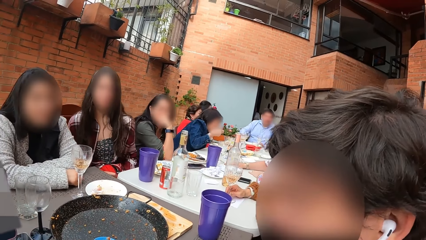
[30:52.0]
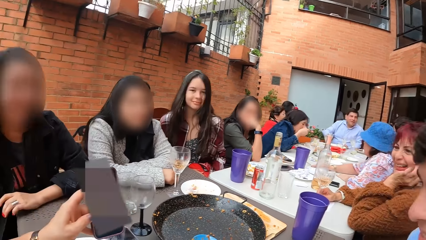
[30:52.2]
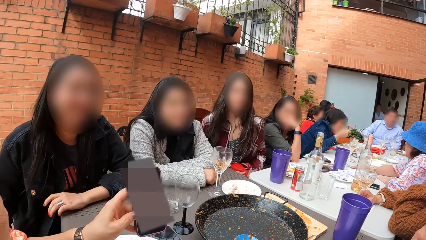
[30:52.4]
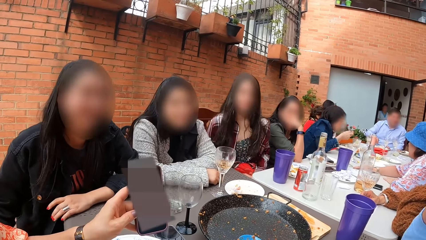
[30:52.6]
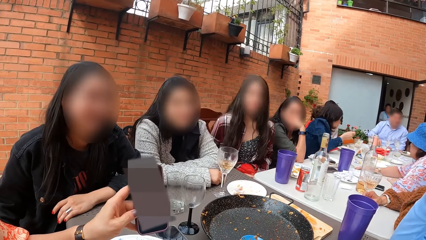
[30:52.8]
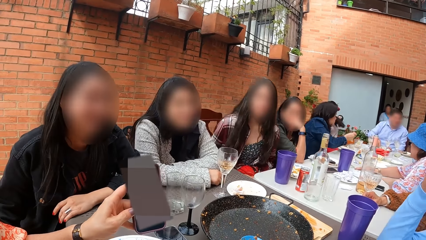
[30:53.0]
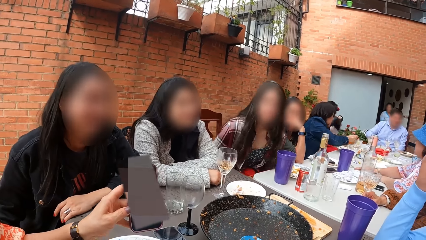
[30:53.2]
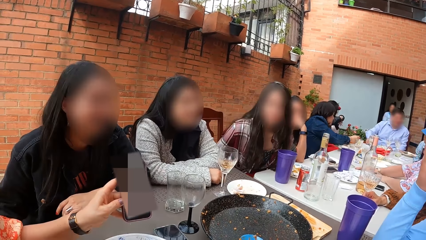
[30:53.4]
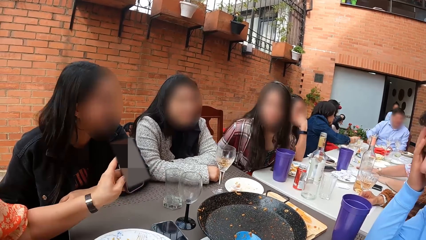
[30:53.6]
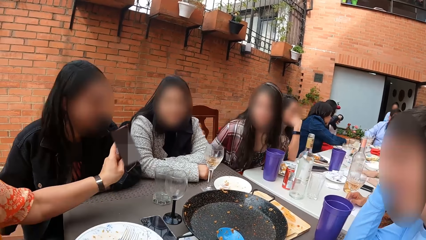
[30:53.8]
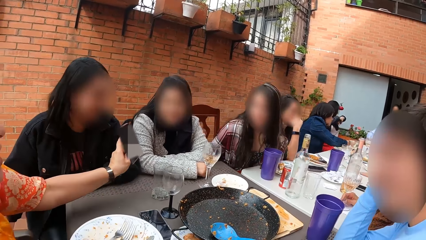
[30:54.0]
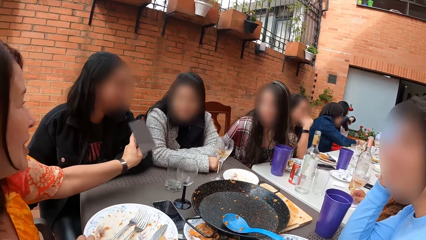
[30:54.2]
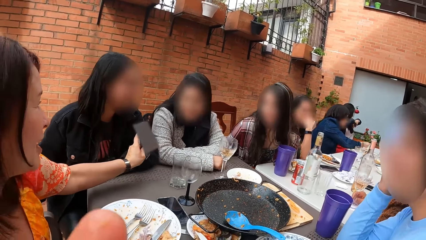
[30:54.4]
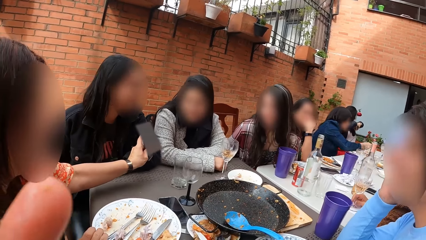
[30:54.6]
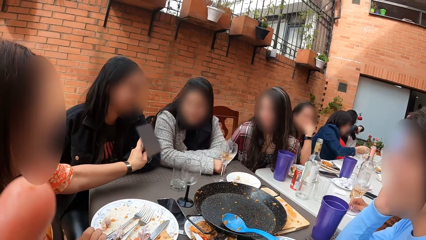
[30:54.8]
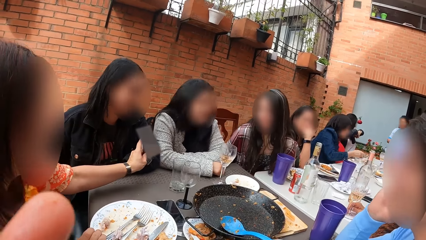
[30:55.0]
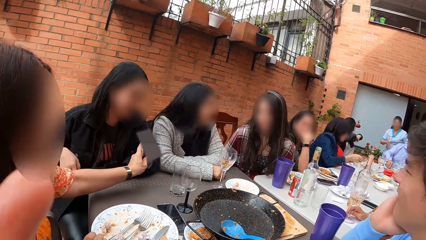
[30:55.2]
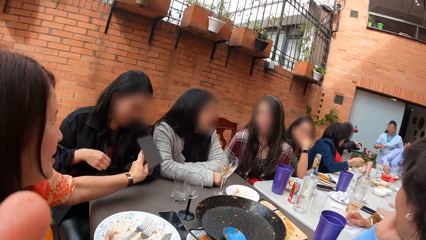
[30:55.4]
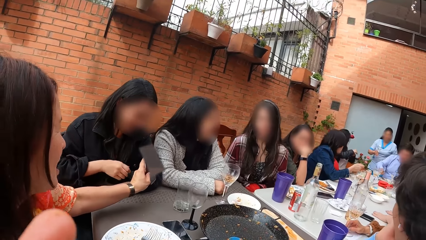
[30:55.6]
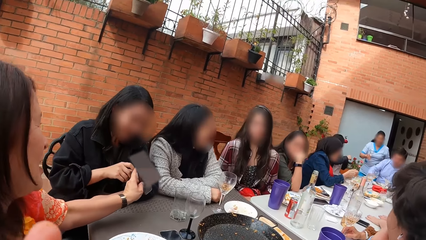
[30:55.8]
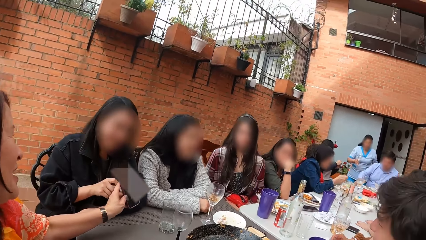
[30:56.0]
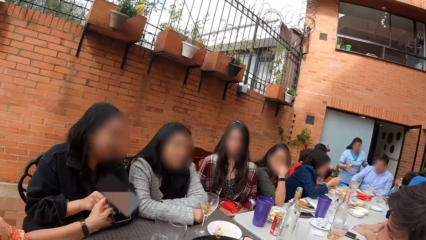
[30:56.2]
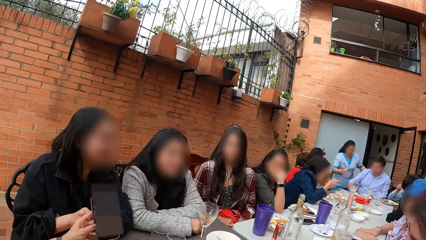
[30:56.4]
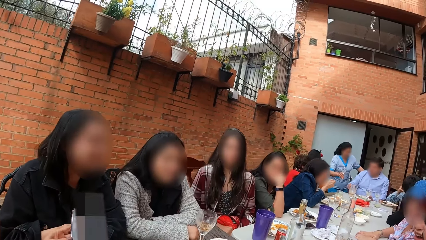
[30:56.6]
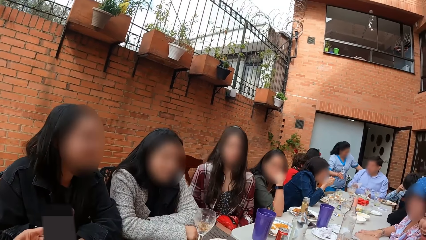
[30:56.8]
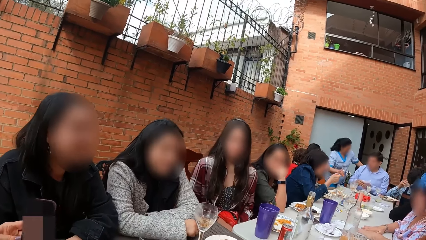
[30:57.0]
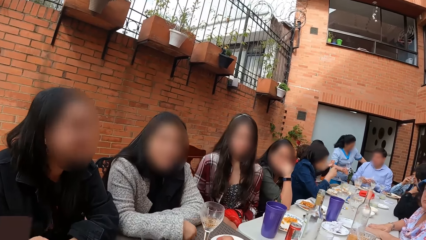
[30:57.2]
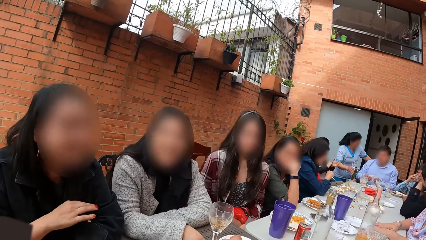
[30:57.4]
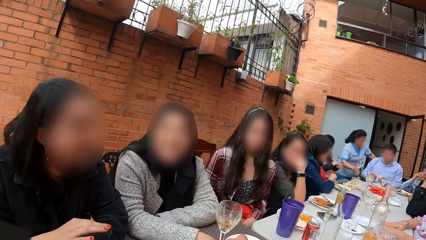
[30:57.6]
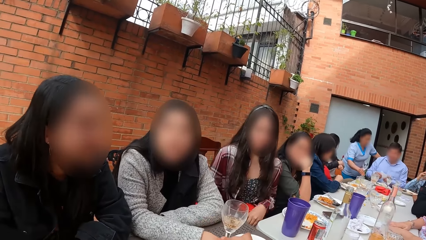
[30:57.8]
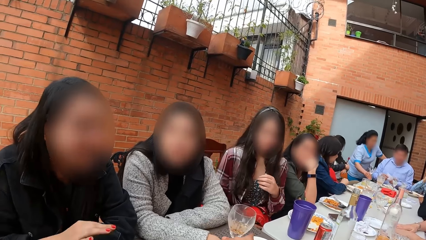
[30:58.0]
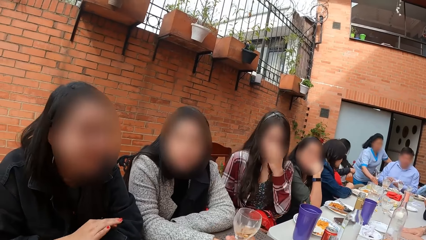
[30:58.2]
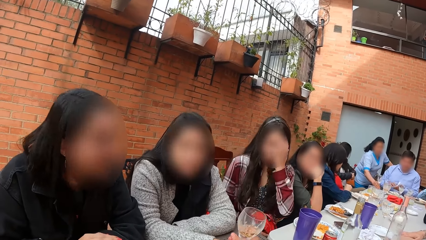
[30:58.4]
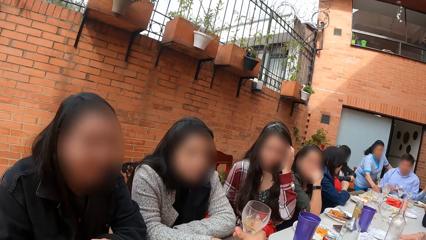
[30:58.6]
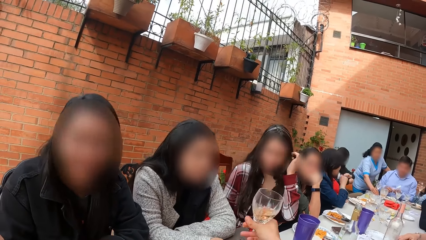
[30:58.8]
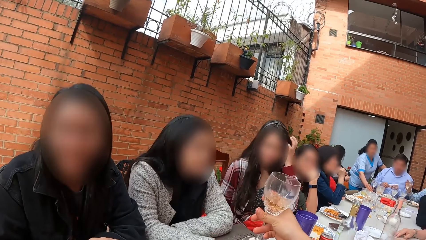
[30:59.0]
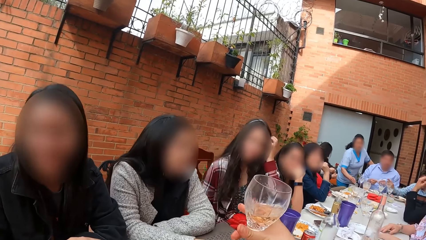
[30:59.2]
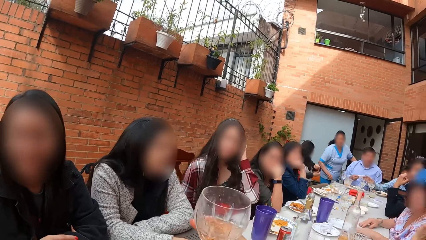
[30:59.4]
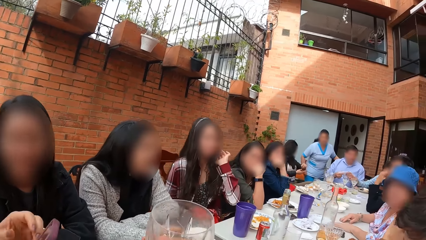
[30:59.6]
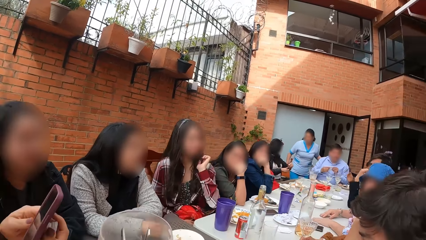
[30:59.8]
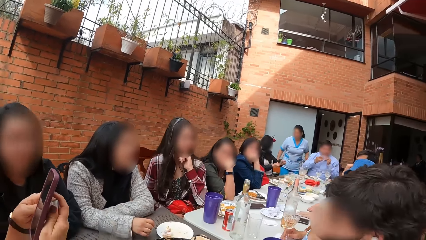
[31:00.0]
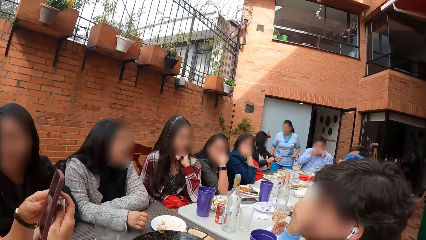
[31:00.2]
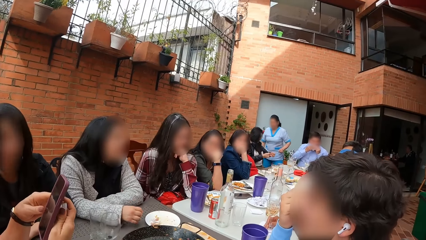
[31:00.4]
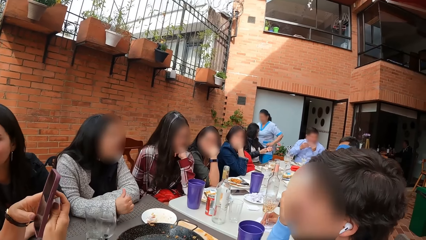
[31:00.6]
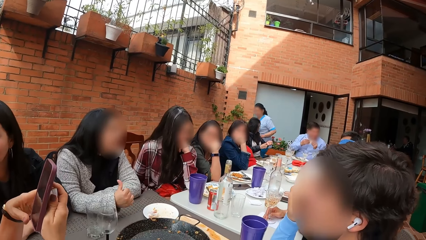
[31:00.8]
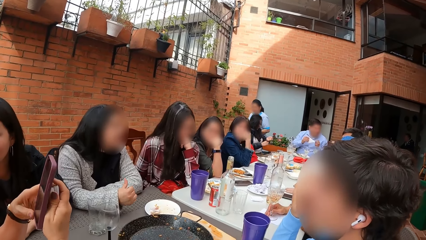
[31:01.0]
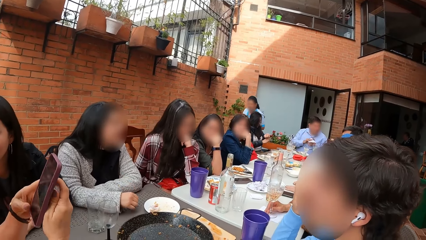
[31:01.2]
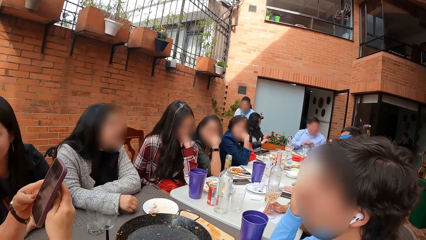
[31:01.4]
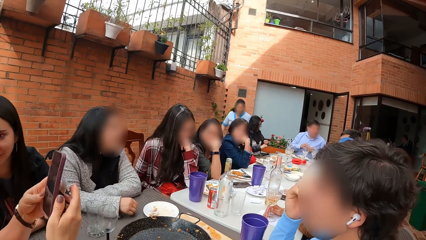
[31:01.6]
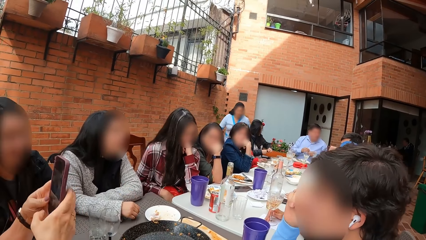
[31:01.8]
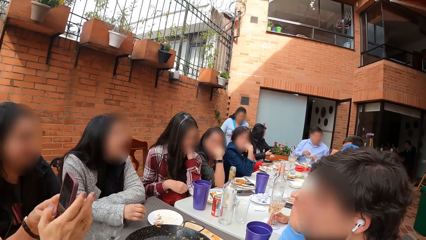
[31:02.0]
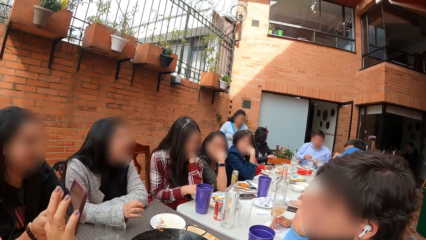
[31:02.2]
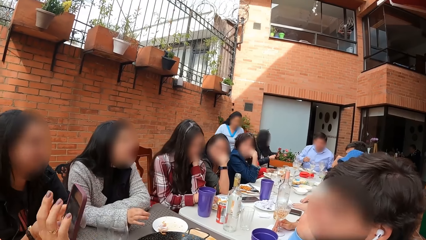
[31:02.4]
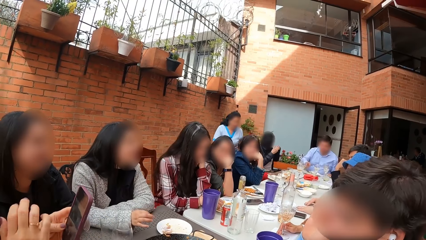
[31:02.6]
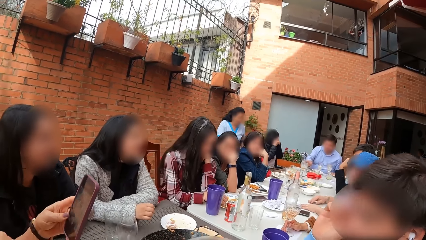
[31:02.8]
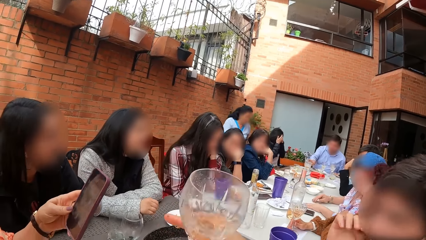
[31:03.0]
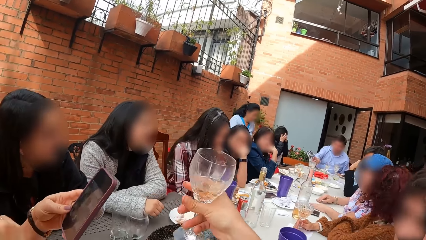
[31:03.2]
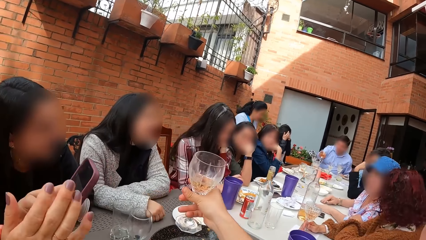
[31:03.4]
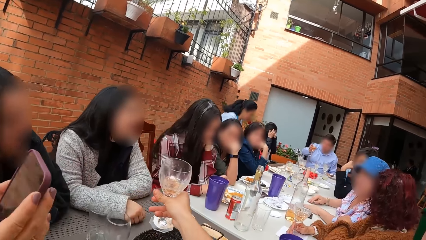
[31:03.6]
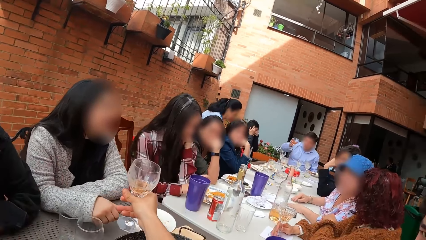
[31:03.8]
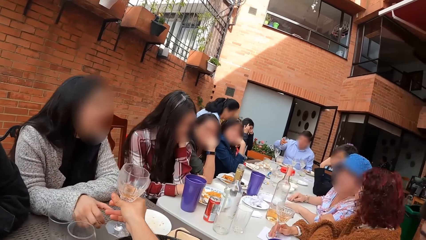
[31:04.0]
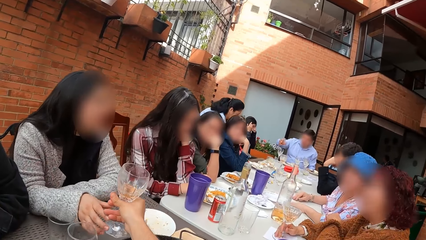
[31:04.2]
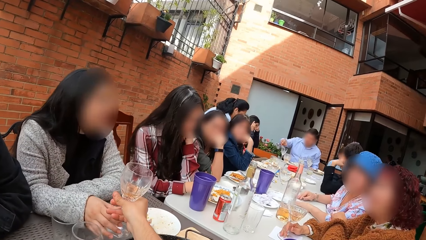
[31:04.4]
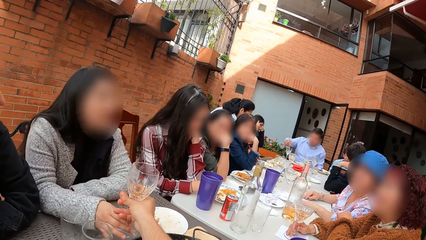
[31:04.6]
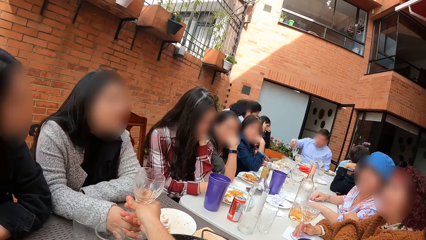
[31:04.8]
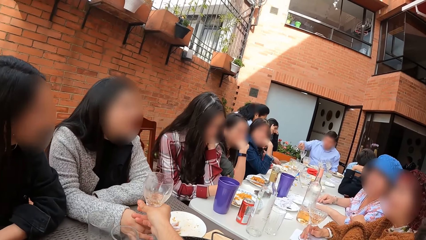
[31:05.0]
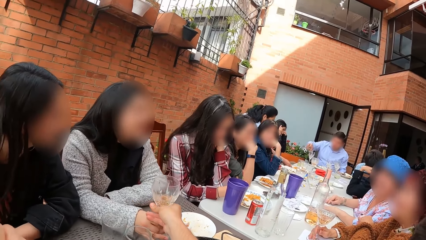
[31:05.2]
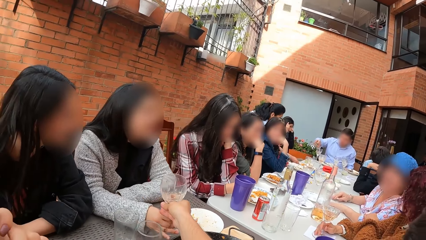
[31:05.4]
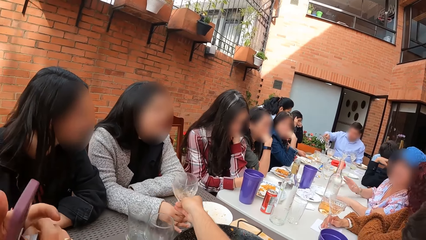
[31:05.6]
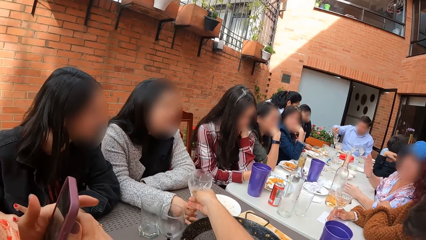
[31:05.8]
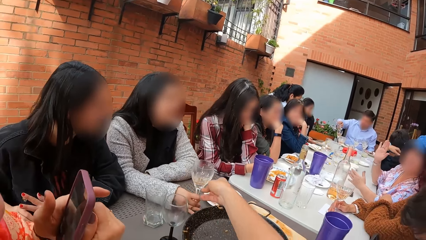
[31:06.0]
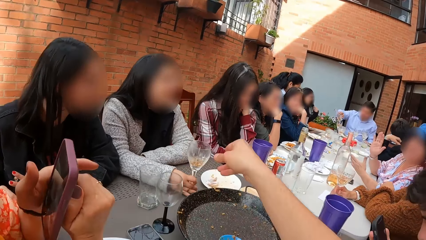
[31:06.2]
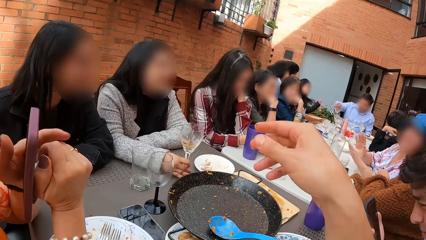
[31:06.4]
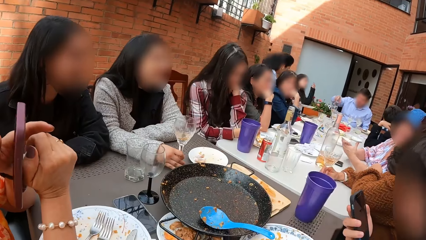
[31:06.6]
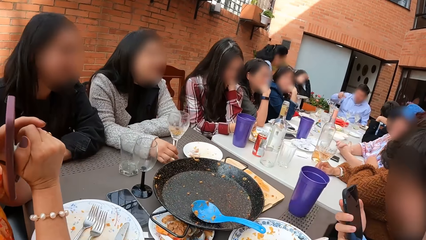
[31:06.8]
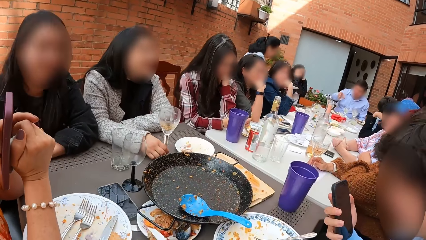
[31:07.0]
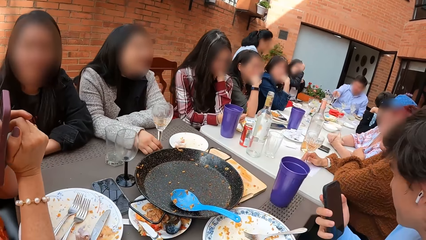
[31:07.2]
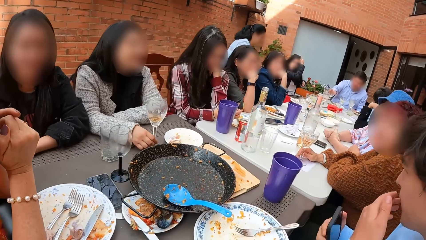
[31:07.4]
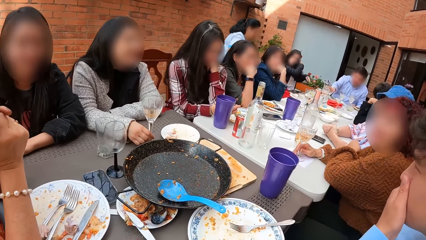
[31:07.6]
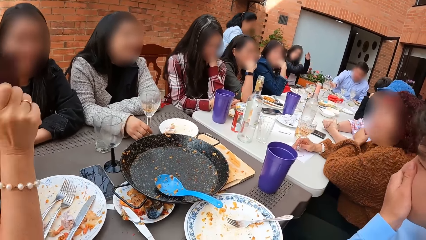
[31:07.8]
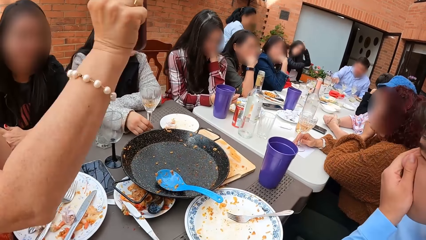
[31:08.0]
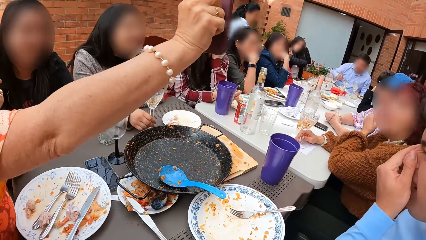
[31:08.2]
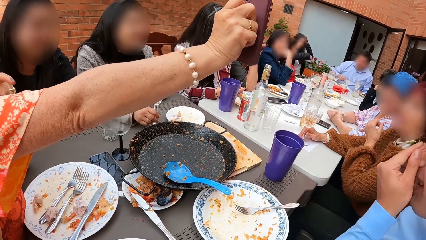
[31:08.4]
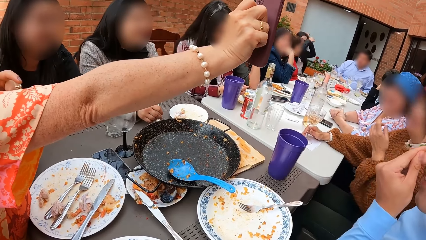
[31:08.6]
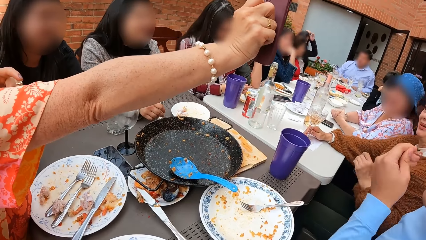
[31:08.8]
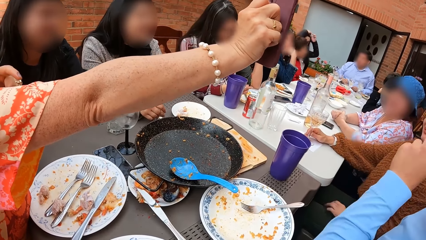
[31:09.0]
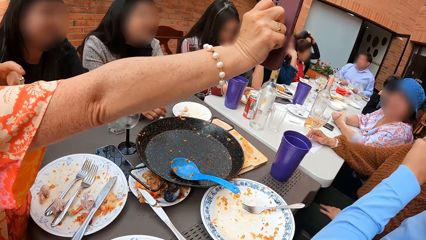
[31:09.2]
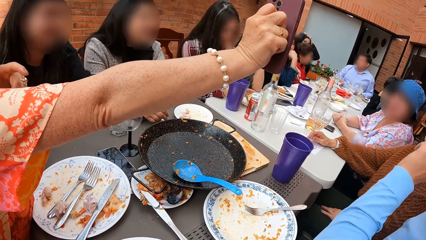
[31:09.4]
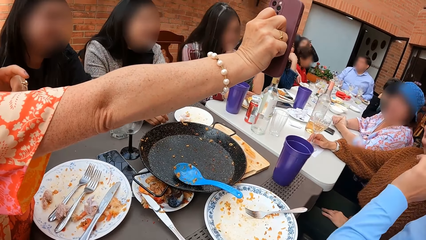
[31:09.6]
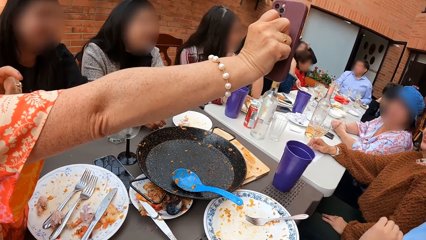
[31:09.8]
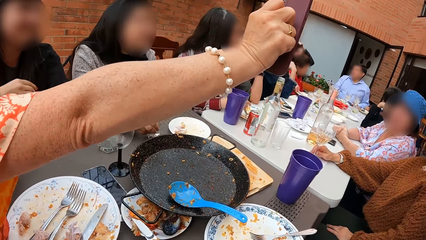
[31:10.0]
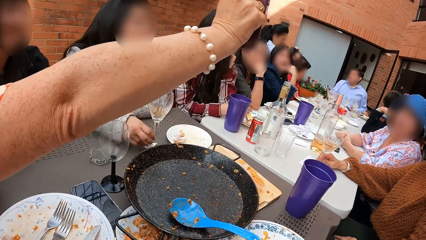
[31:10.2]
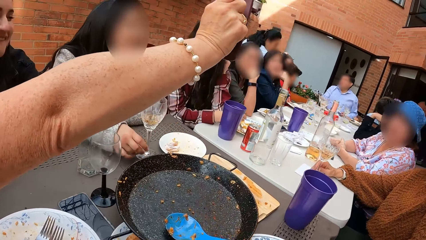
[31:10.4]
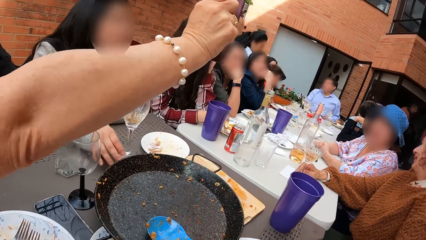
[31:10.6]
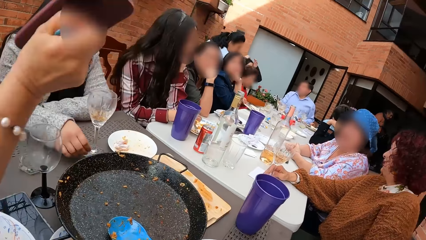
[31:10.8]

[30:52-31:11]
A woman eats the rice on the fork in her right hand. A waitress walks out of the room. A man places his right hand on his face. The woman scoops some rice from the plate on the table with the fork in her right hand. Another woman adjusts the left sleeve of her jacket with her right hand. Another man takes a tissue paper from the table with his right hand. A third man drinks from the glass cup in his right hand. The first woman eats the rice on the fork in her right hand. The second man folds the tissue paper with both hands. The camera wearer takes the glass cup from the table with her right hand. The first woman drops the fork in her right hand on the plate on the table. The waitress places a glass cup in her right hand on the table. A third woman fiddles with her hair with her left hand. The first woman places her left hand on her face. The second man wipes his mouth with the tissue paper in his hands. The third man places the glass cup in his right hand on the table. A fourth woman operates the phone in her hands. The second man takes the glass cup from the table with his right hand. The second woman fiddles with her hair with both hands. The camera wearer passes the glass cup in her right hand to a fifth woman. The second man pours a drink from the glass cup in his right hand into the glass cup on the table. The camera wearer puts the glass on the table. She puts the glass on the table again. The waitress takes the plate from the table with her right hand. The first man operates a phone in his right hand. The second man places the glass cup in his right hand on the table. The first man touches his nose with his left hand. The fourth woman shows the phone in her right hand to a sixth woman.
